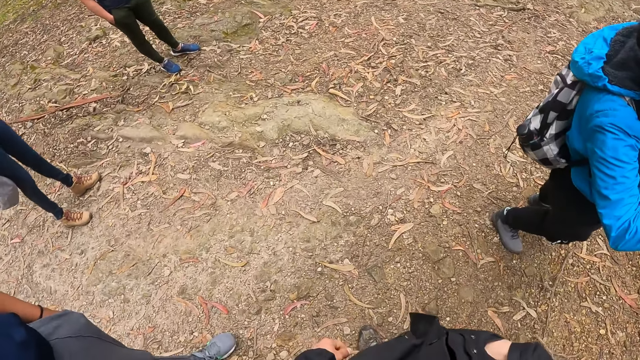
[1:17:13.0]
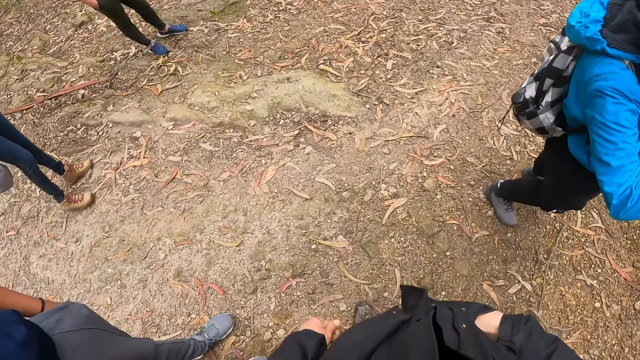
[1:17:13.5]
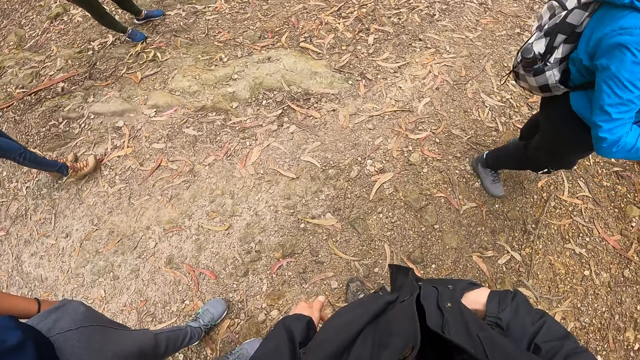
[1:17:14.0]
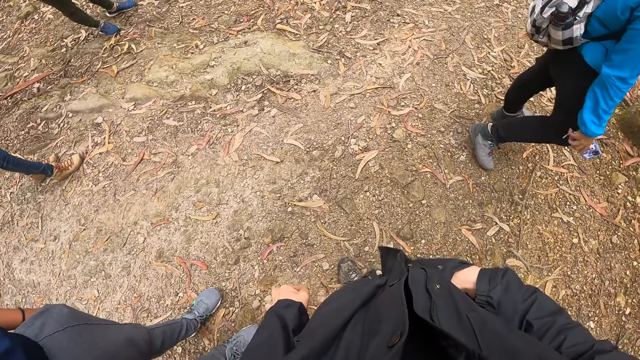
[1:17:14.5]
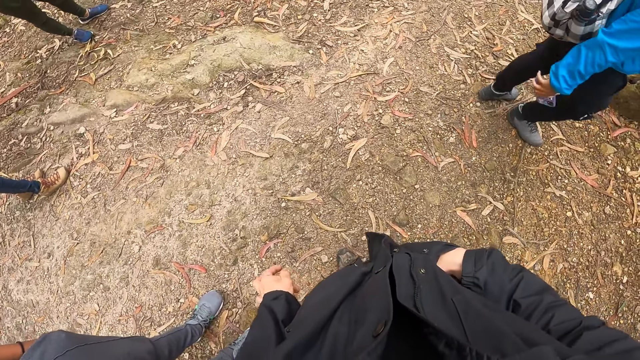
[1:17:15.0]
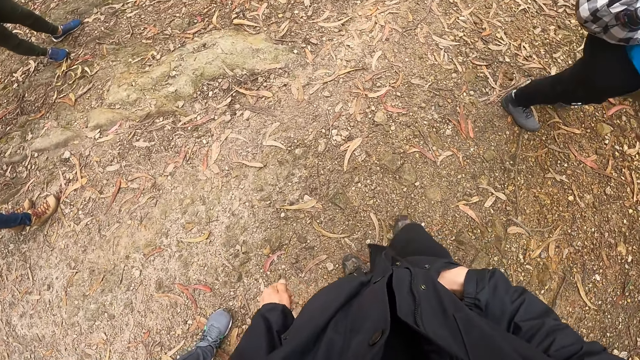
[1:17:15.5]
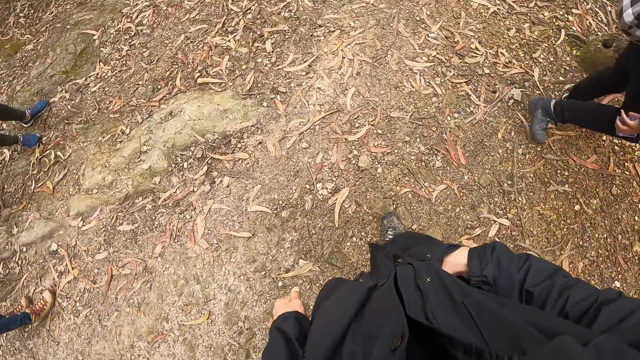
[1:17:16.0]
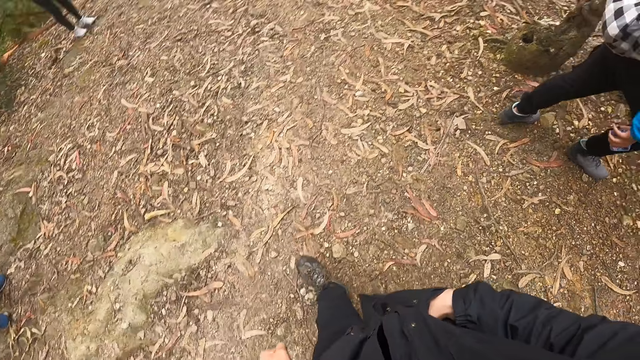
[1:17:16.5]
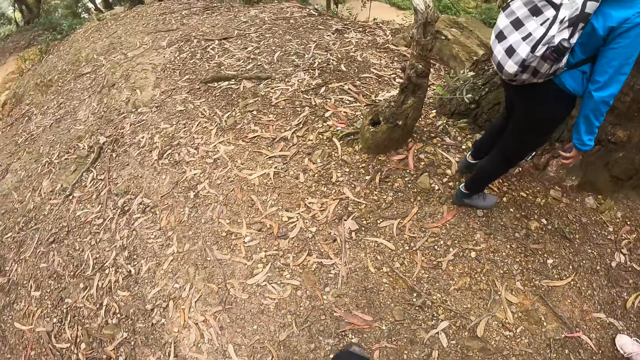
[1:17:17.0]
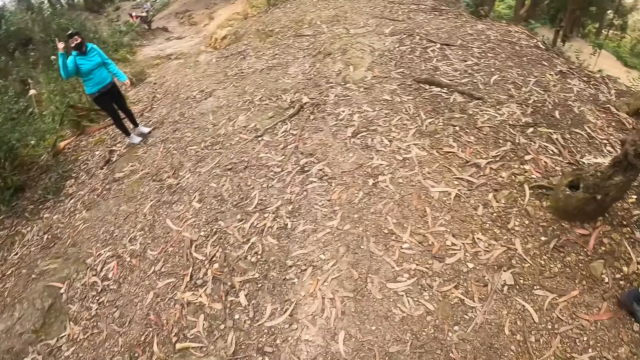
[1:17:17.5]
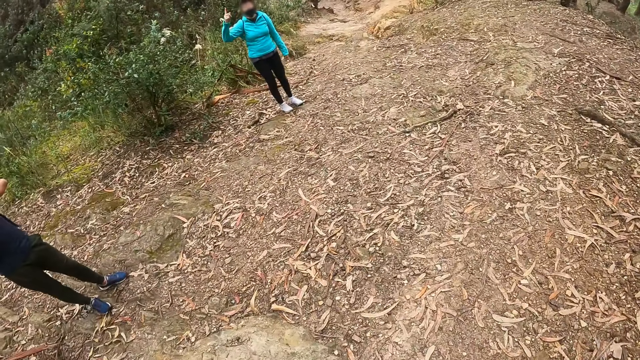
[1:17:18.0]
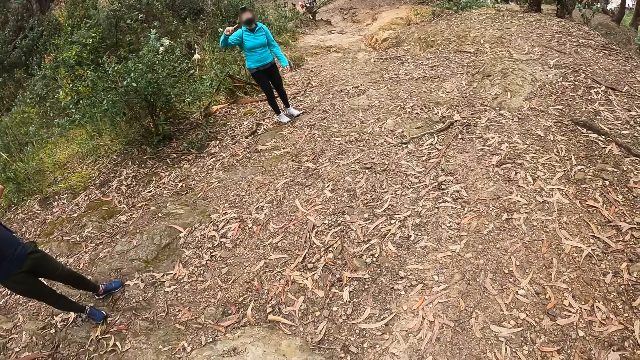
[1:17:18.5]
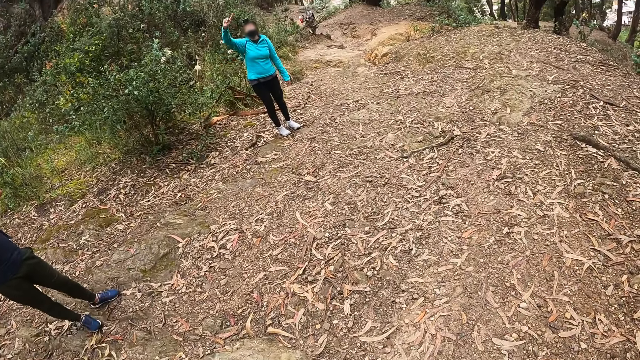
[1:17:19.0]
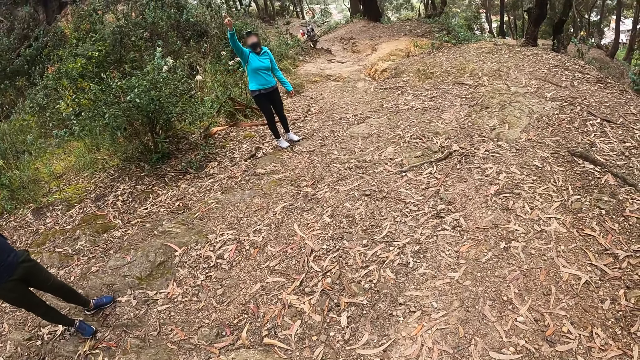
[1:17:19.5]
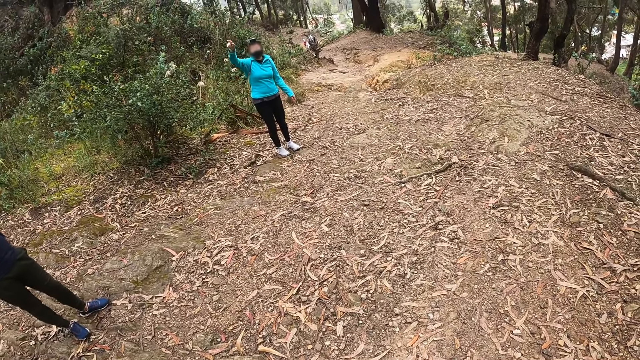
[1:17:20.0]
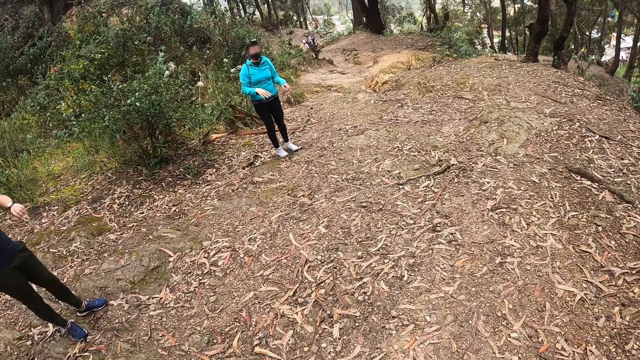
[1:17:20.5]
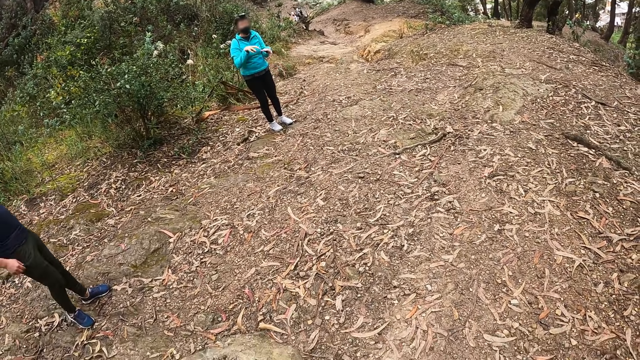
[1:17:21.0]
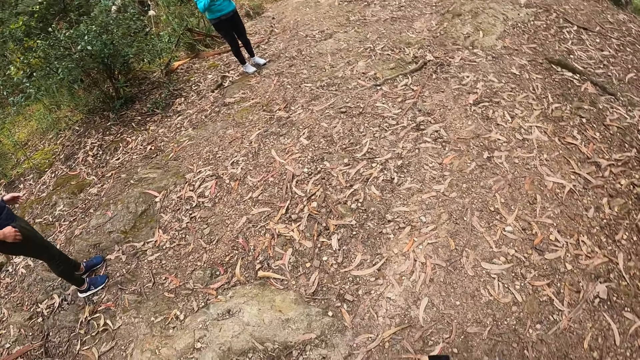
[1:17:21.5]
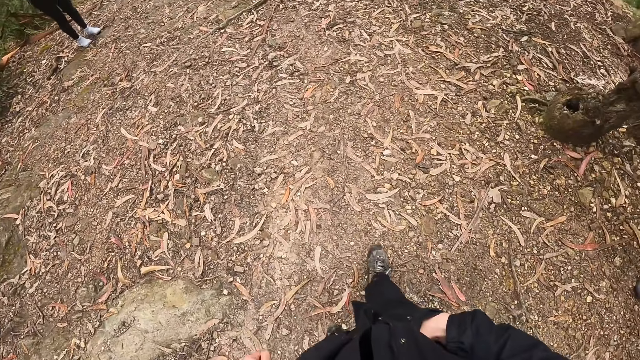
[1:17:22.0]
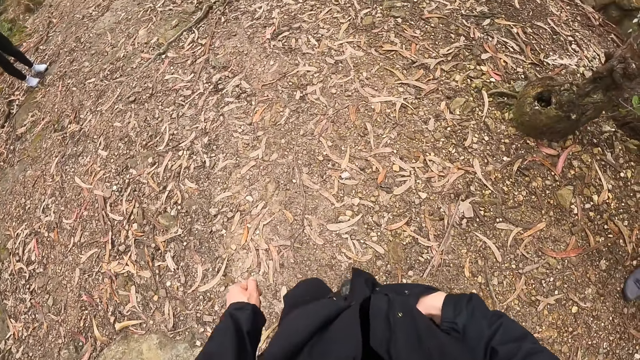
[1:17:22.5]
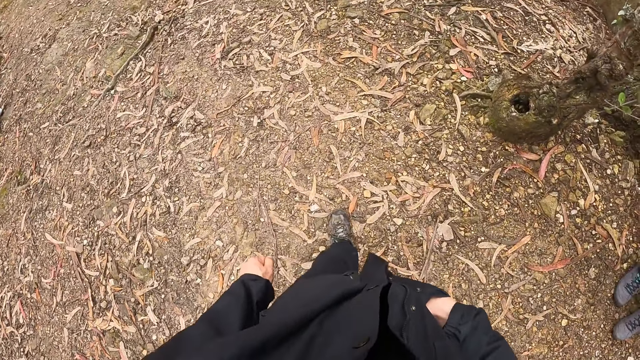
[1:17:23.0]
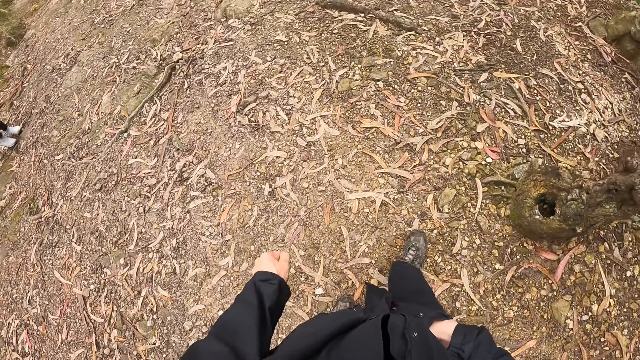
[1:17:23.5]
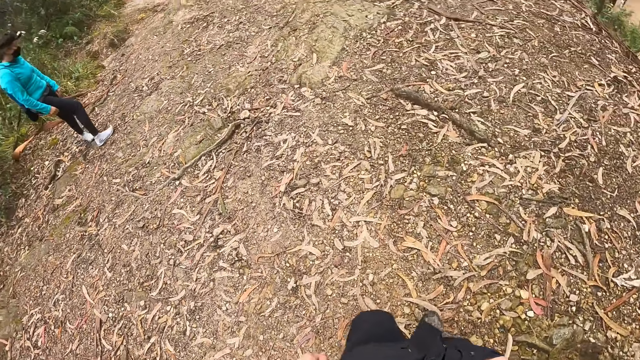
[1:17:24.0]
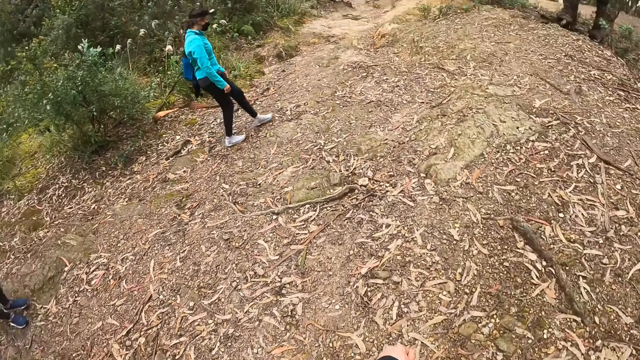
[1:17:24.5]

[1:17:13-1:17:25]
The camera wearer takes a couple of steps forward. They walk around. A woman motions with her hands. The camera wearer looks around. They take a couple of steps forward and walk around.

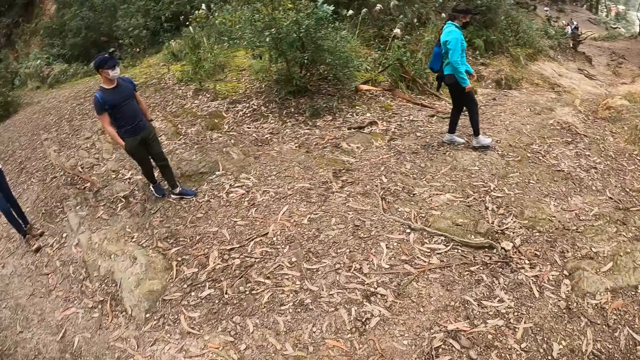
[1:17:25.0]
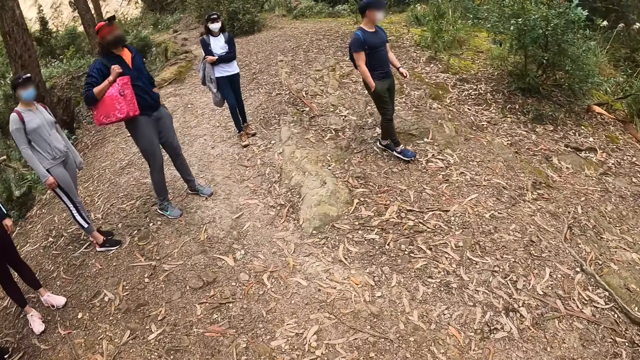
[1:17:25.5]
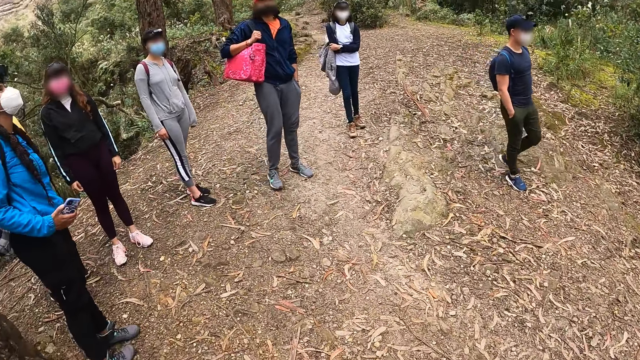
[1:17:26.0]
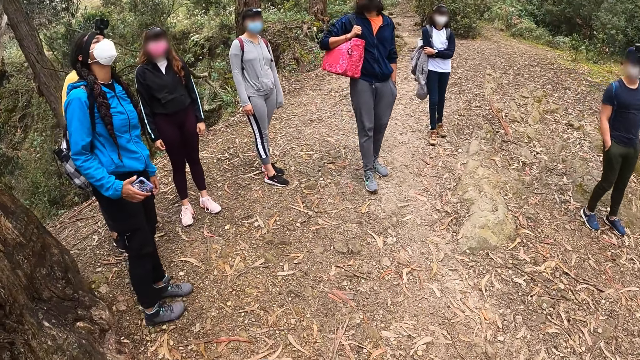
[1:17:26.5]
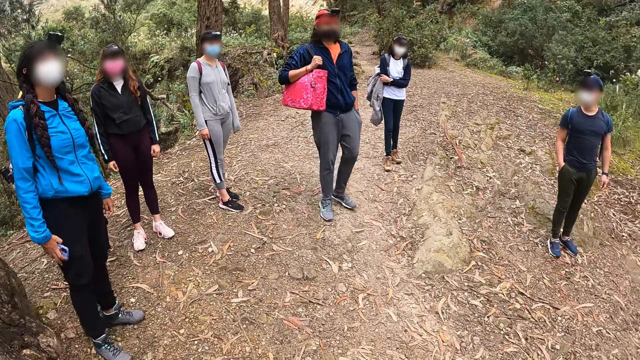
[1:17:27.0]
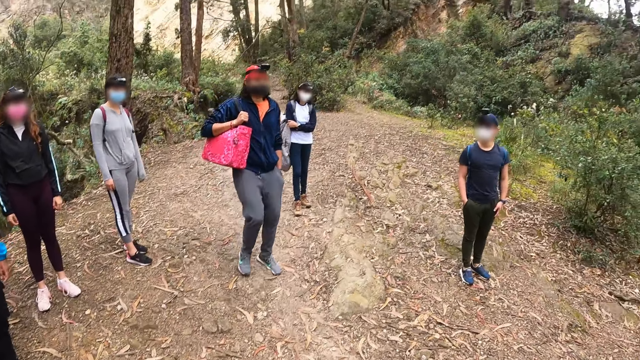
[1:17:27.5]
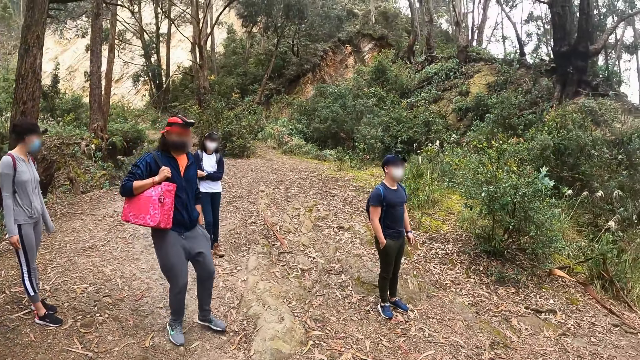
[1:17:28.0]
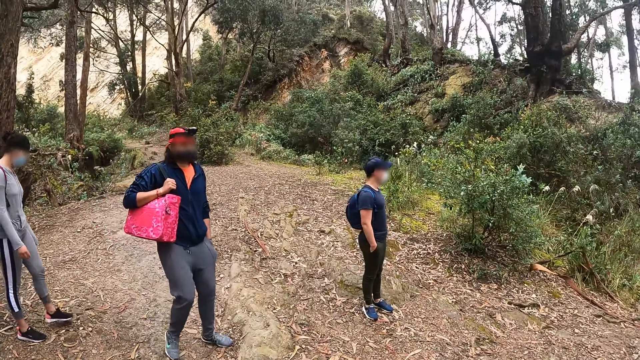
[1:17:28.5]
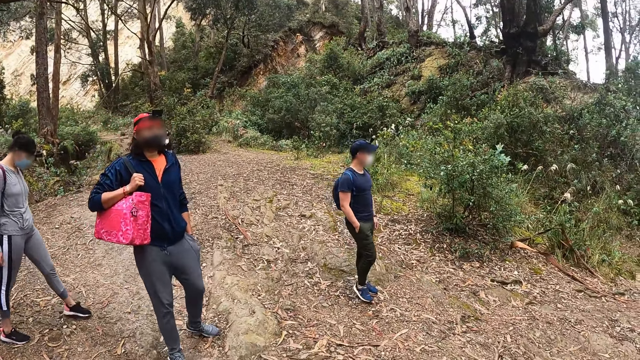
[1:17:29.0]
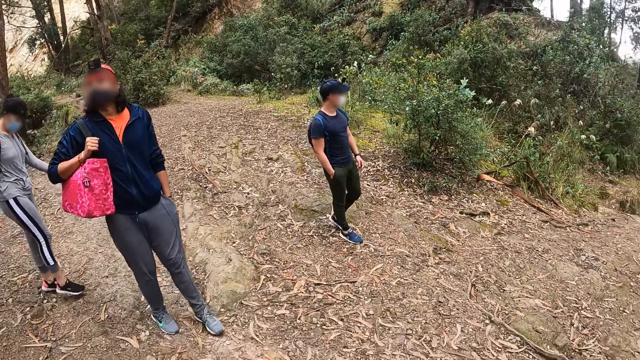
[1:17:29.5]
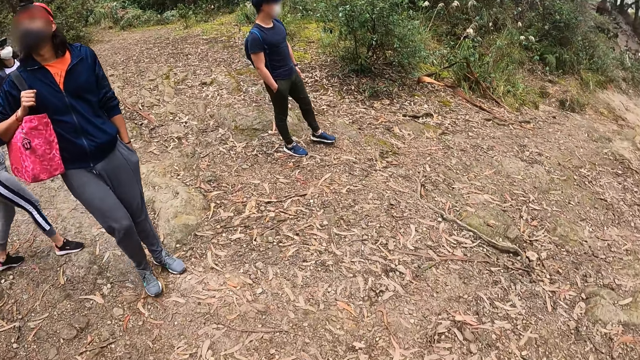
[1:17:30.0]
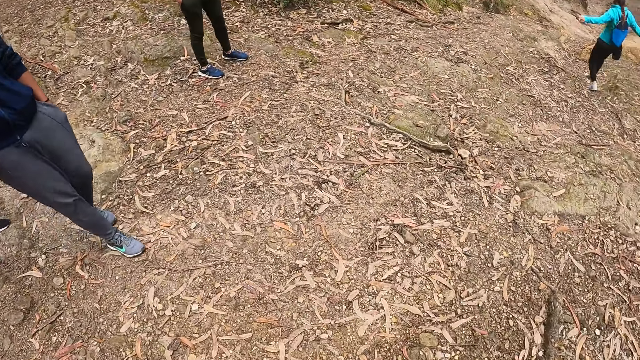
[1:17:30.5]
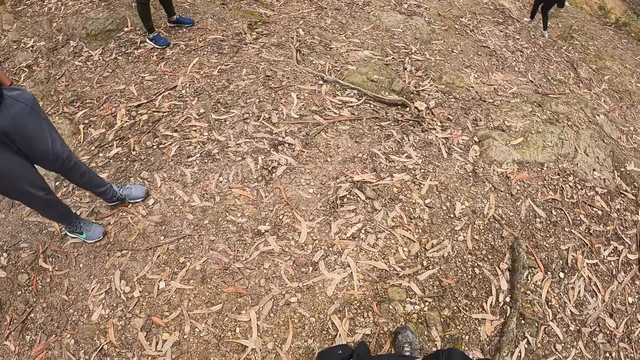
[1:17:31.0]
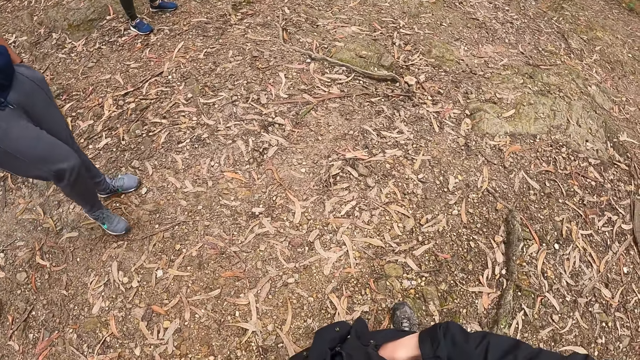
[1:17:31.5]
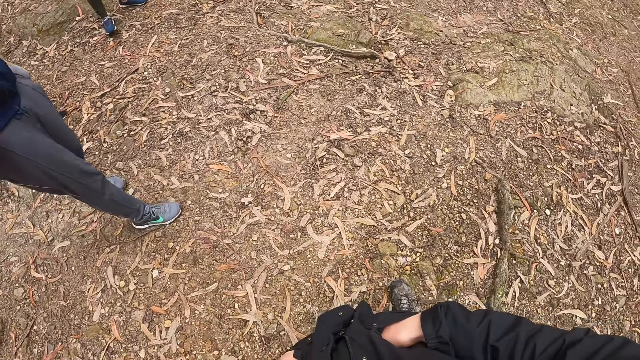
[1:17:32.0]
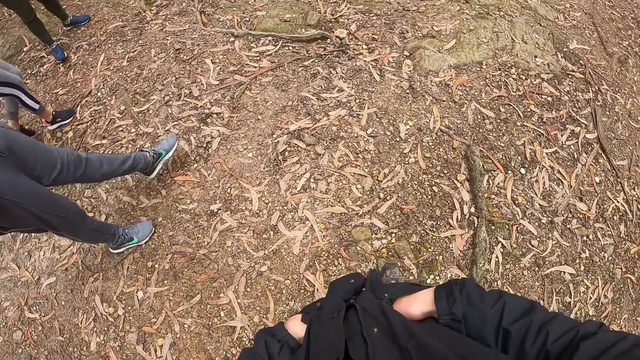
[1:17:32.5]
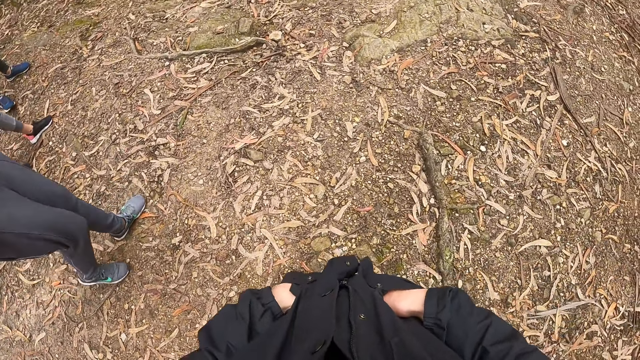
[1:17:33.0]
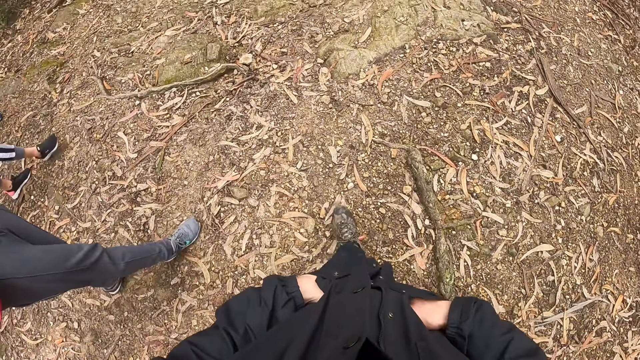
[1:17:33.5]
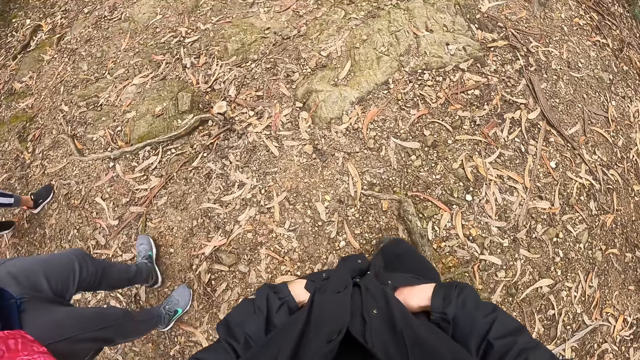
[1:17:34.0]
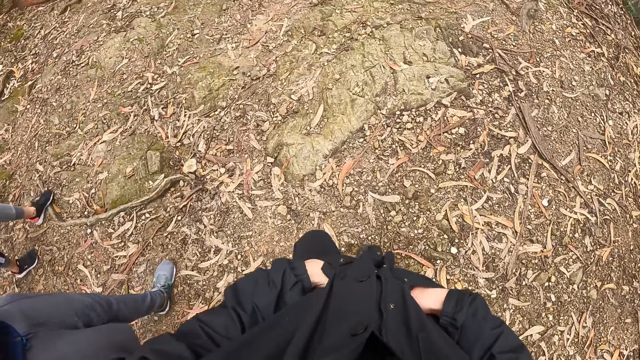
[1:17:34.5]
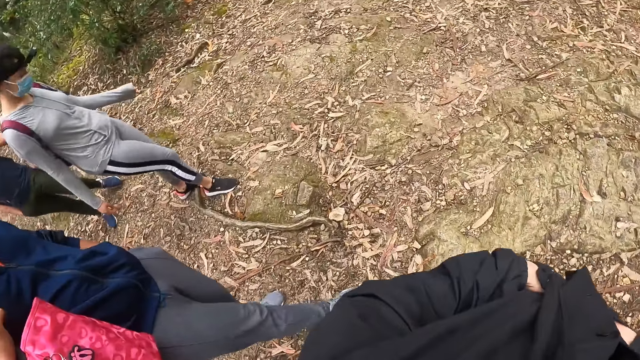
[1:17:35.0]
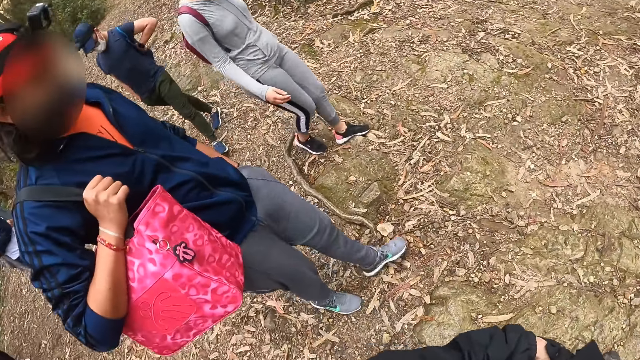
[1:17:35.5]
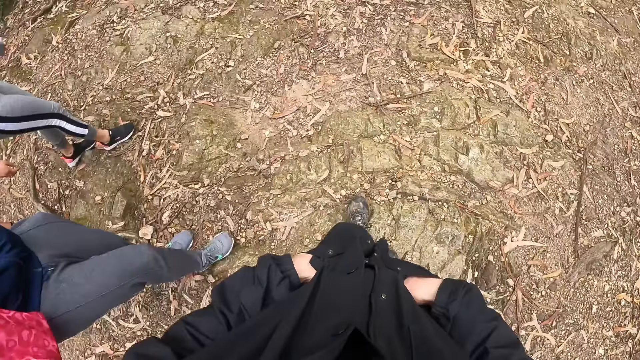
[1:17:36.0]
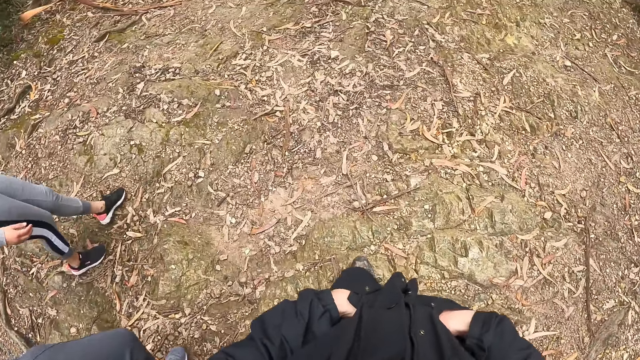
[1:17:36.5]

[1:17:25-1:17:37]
The camera wearer turns around and looks around. They walk along the path with a group of people. They walk around.
